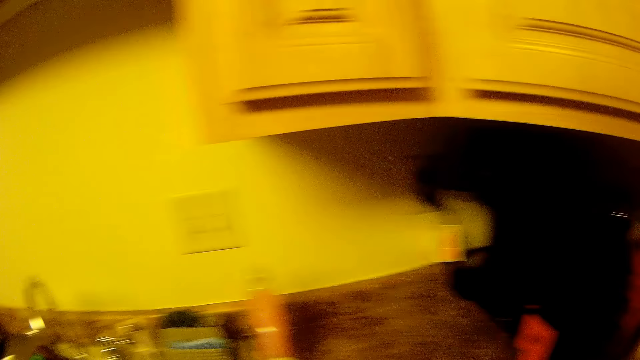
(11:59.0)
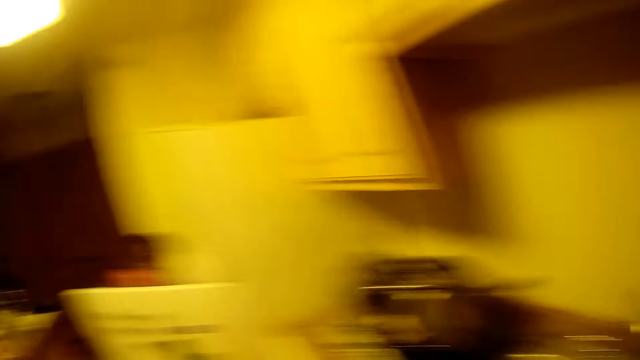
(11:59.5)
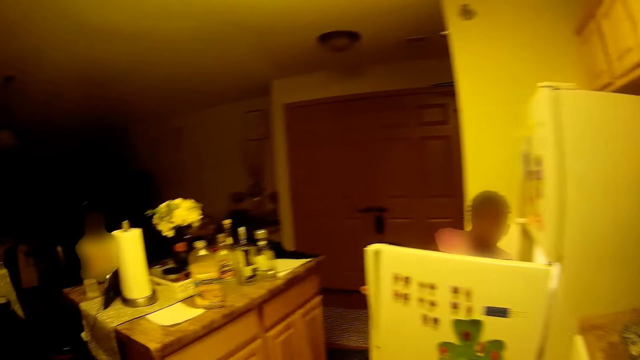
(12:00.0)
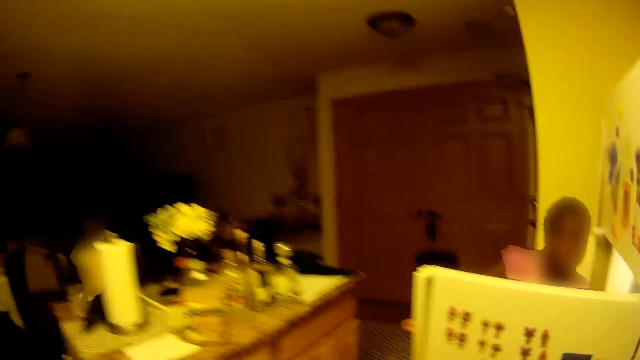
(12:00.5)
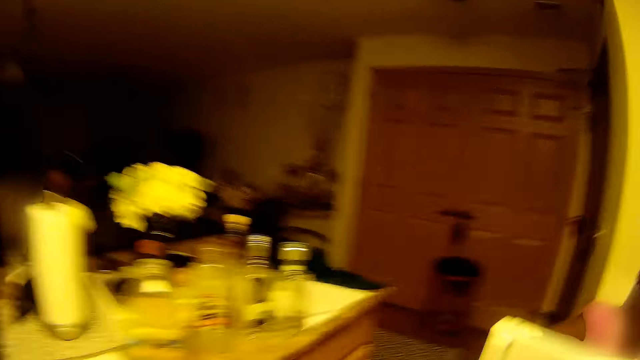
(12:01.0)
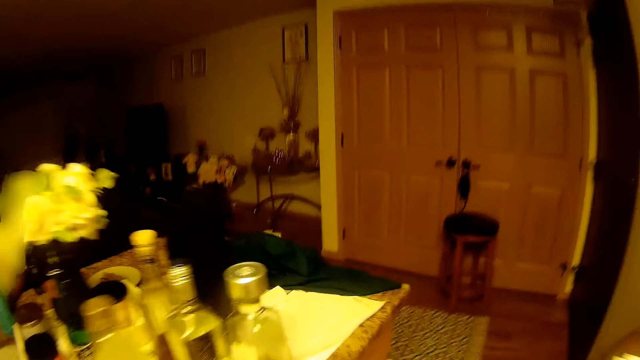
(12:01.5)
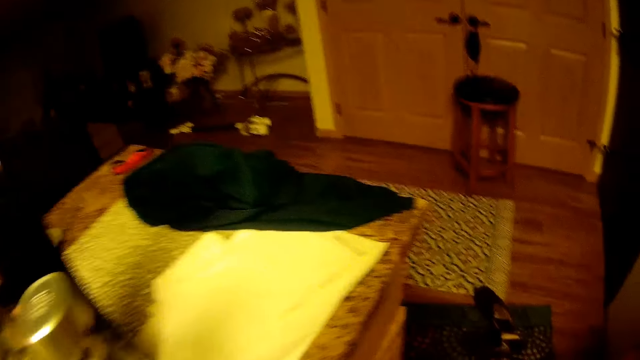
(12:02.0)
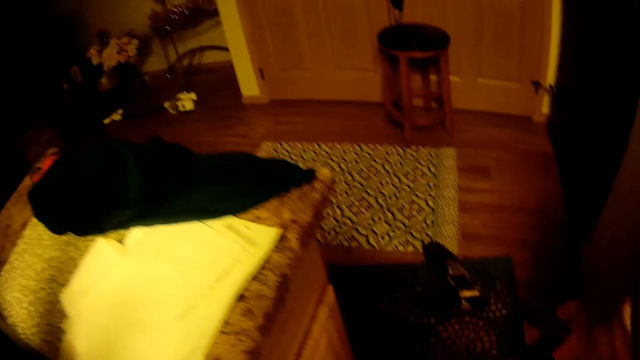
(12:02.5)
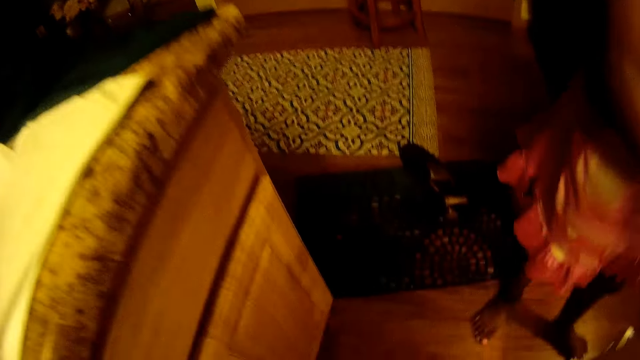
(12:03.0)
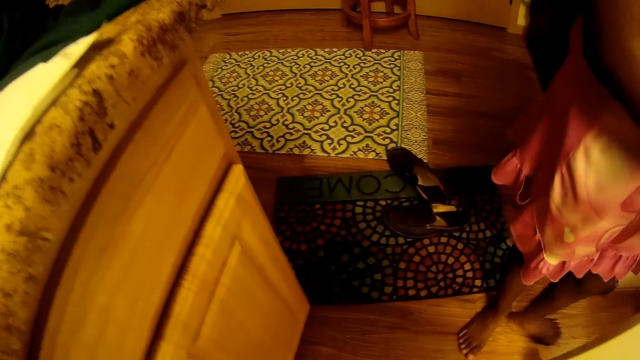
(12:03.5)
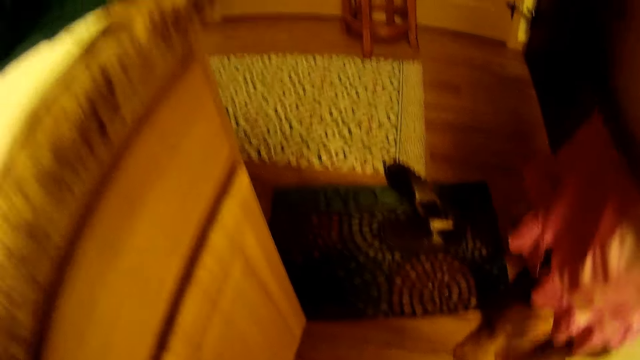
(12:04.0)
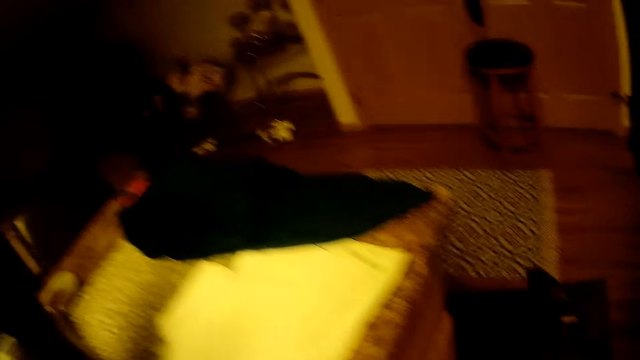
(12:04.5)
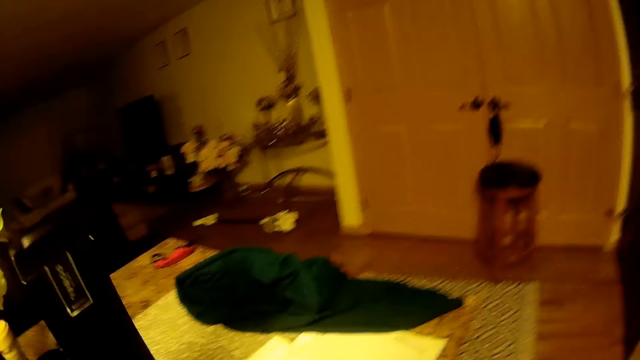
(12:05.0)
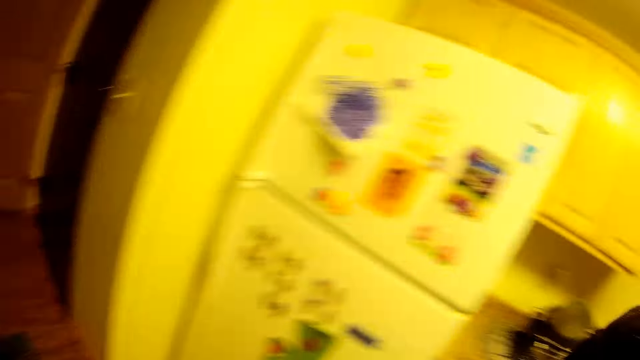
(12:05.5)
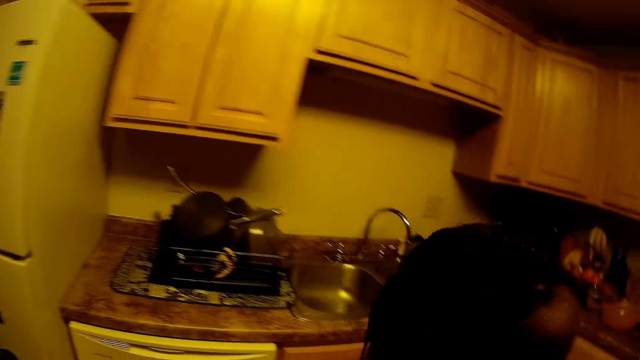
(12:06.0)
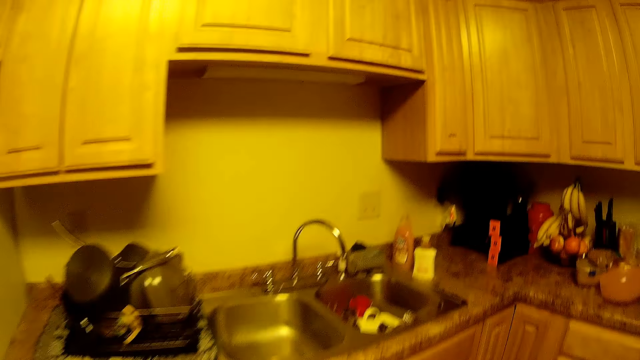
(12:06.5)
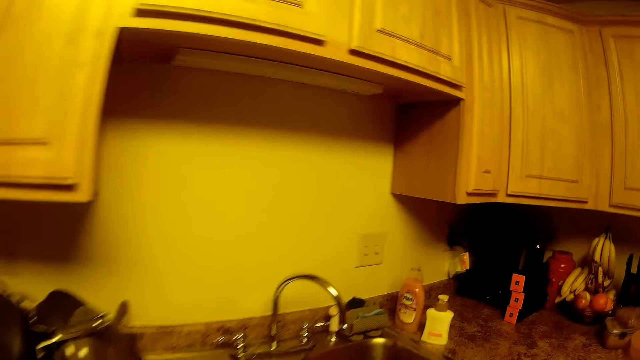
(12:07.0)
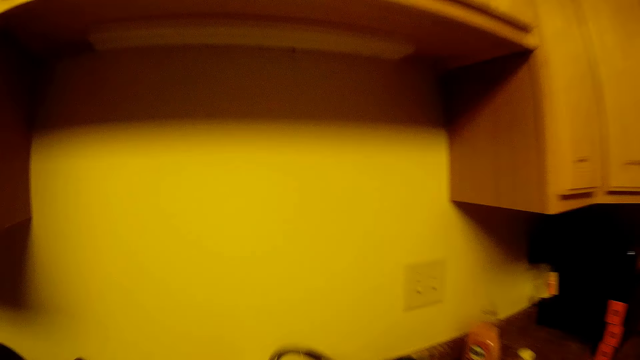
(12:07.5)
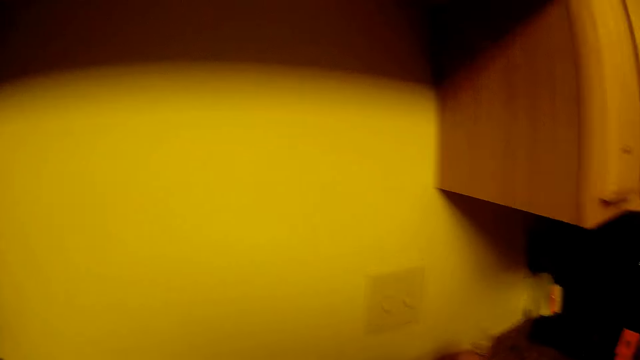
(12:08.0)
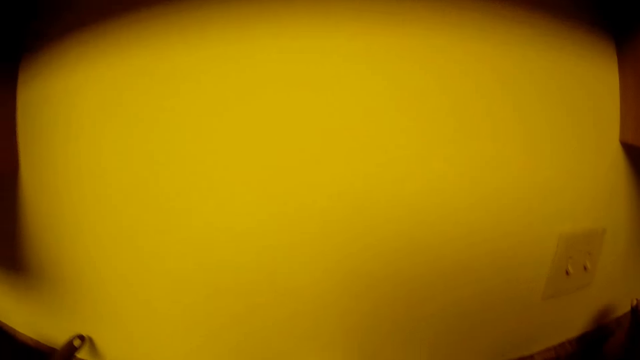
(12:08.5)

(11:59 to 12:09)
The girl holds a refrigerator with her right hand. She closes the refrigerator with her right hand.

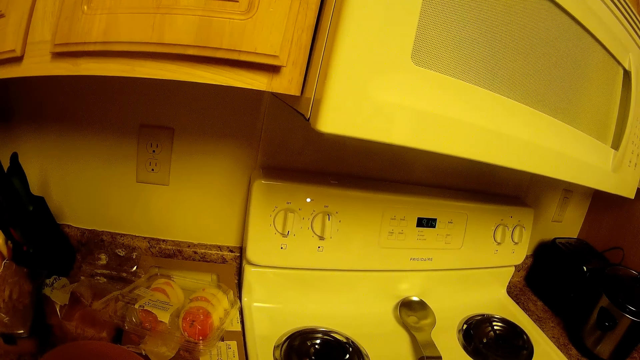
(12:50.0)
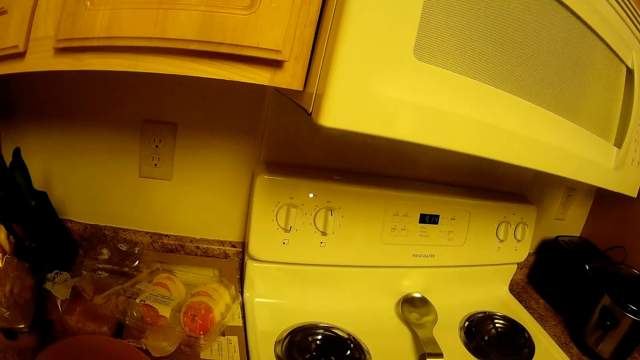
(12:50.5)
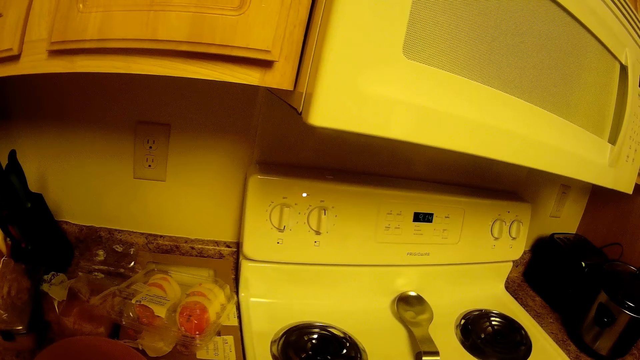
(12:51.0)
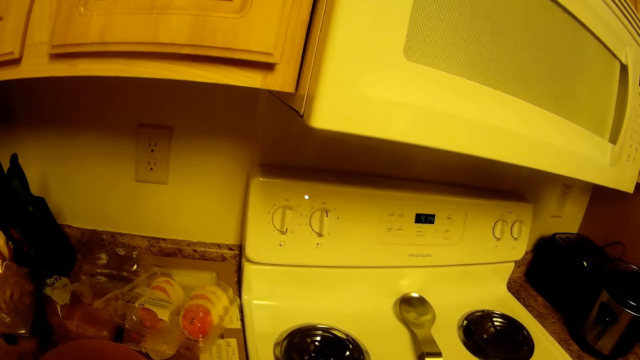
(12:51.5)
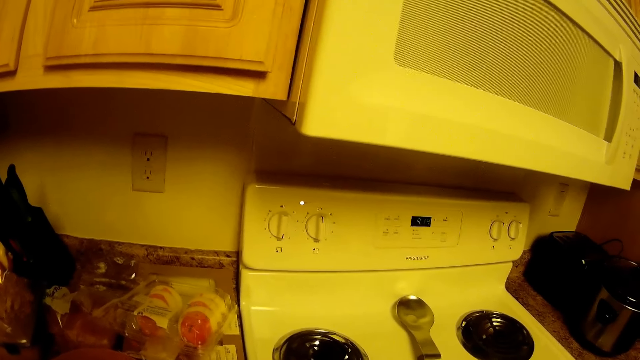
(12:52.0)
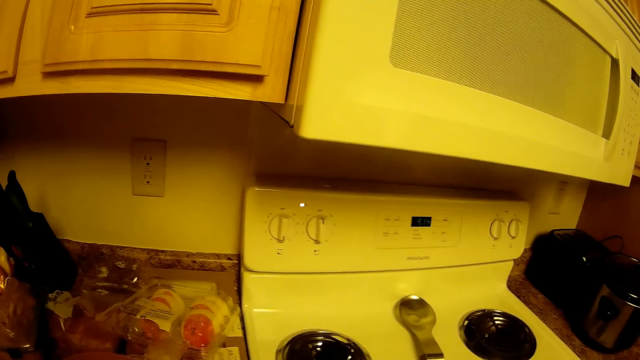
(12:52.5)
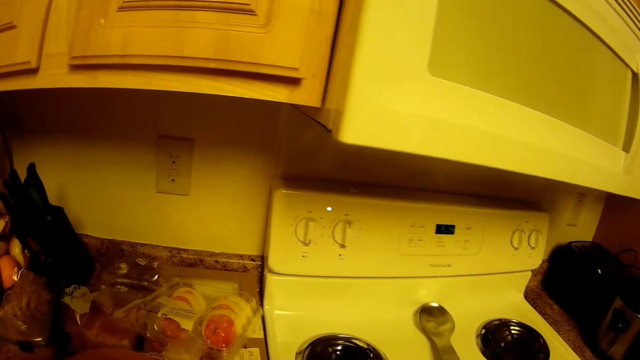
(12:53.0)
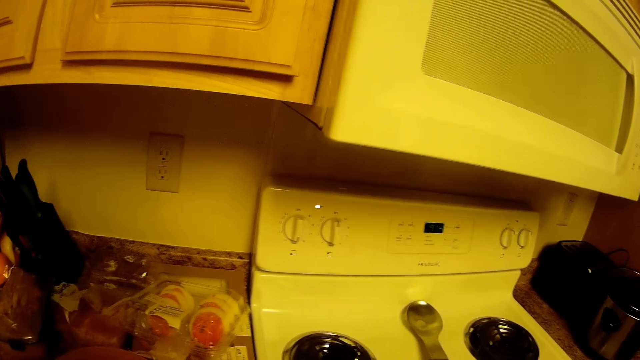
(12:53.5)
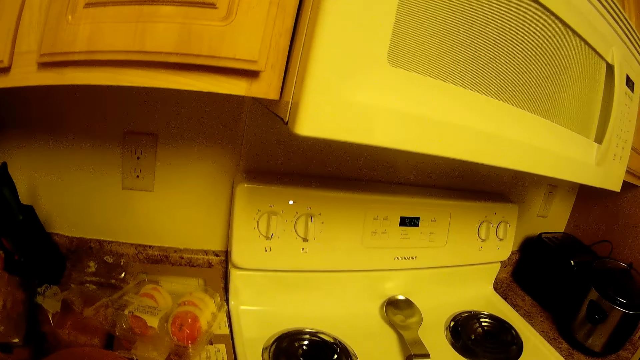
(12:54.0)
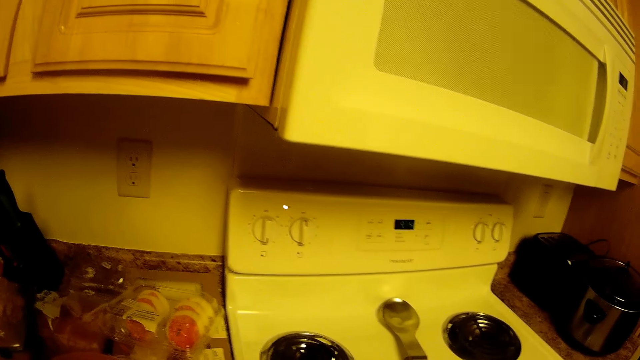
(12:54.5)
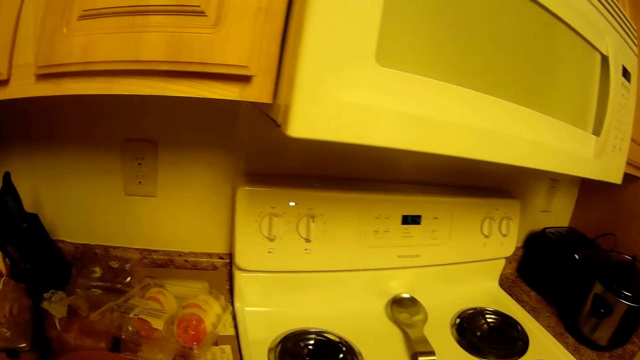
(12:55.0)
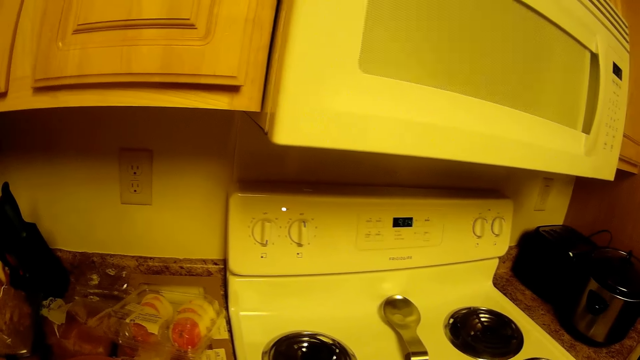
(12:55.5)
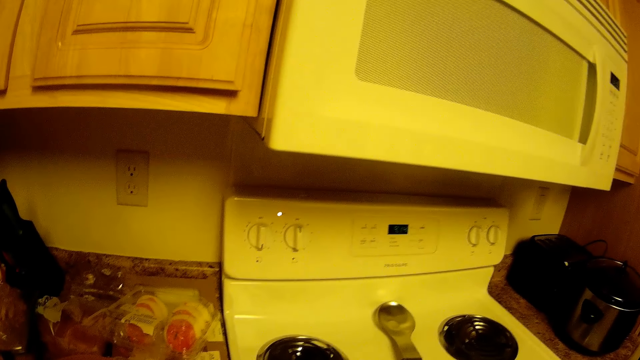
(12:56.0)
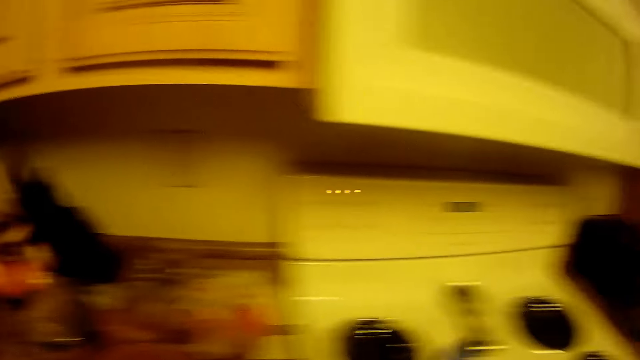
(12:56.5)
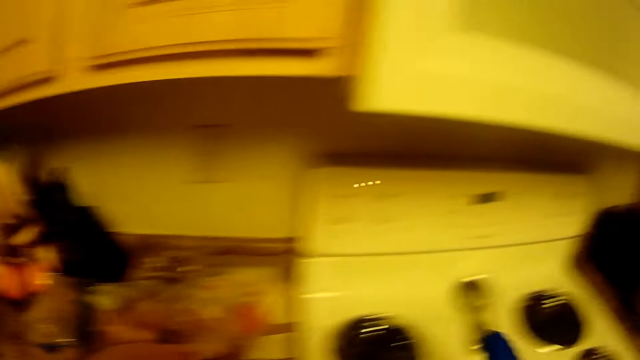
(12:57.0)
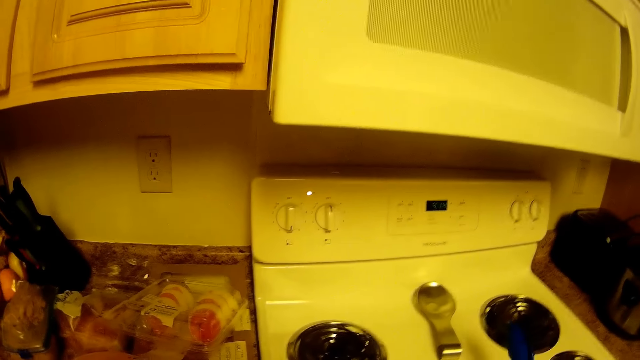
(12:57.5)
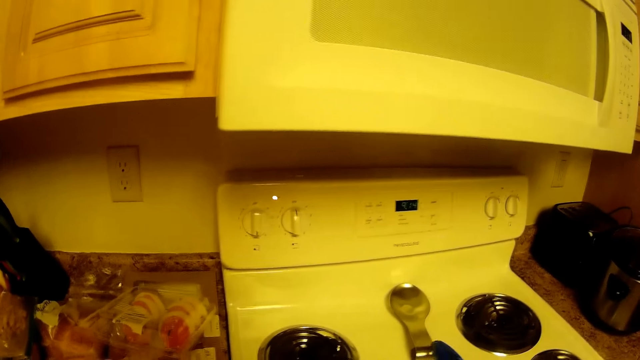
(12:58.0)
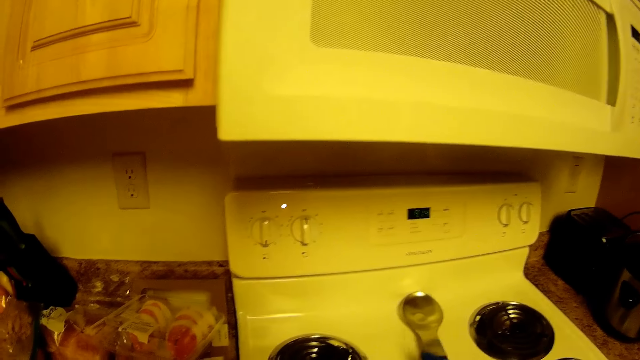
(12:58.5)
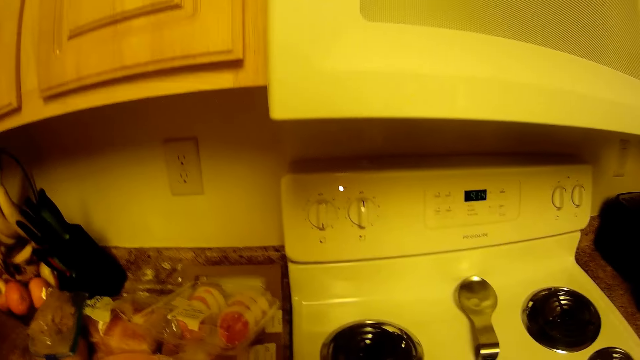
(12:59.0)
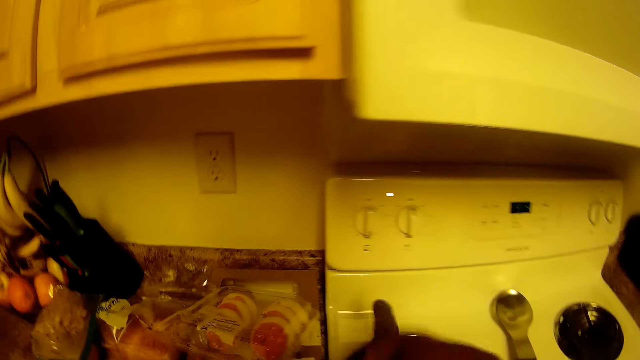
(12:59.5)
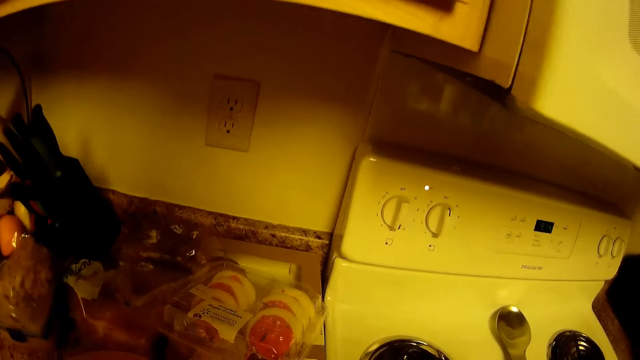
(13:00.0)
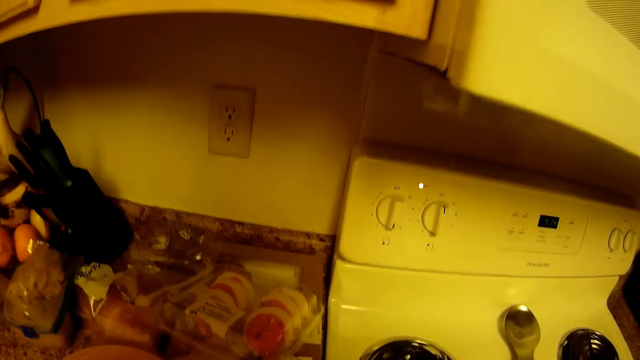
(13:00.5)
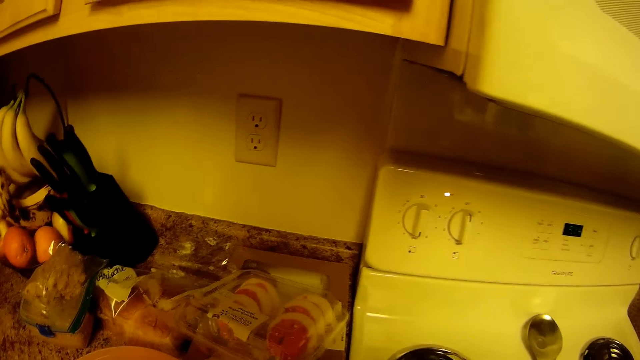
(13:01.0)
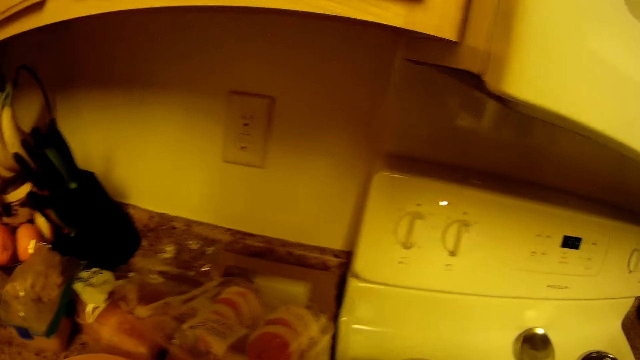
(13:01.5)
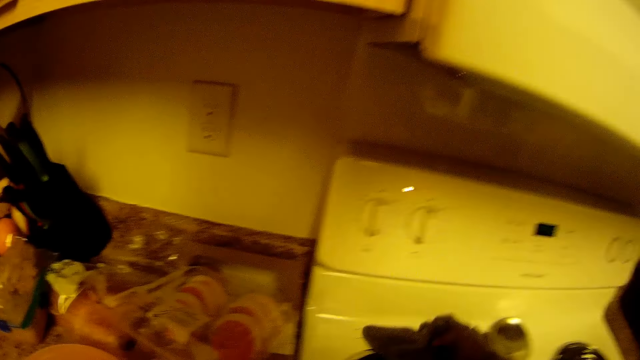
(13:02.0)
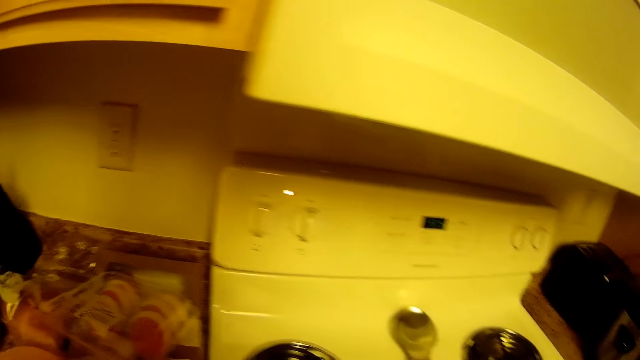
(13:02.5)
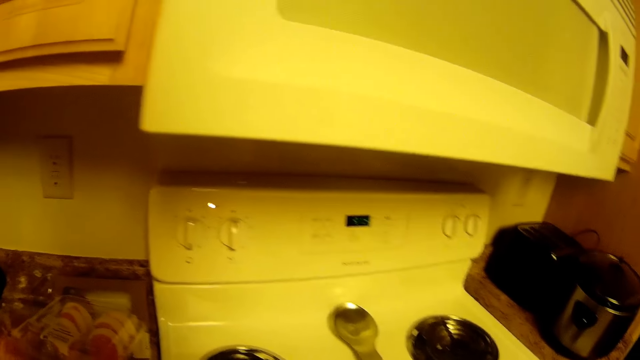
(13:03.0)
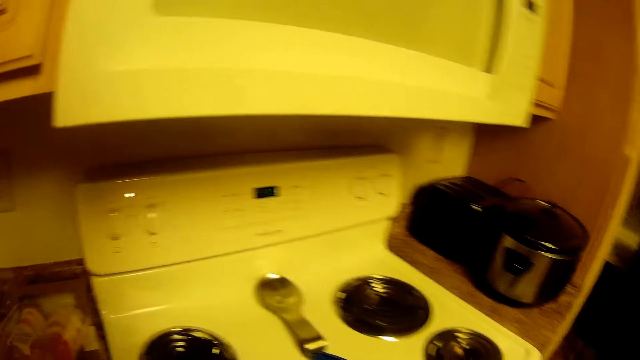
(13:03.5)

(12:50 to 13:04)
The camera wearer fries or stirs the meat in the fry pan. She holds a towel with her left hand. She wipes the gas stove with the towel.
